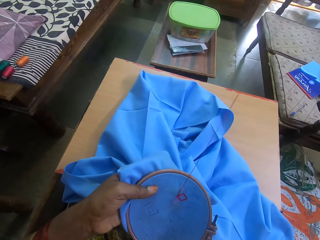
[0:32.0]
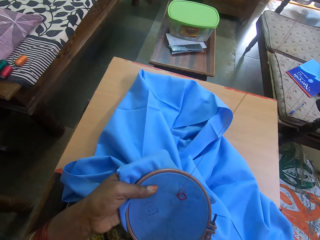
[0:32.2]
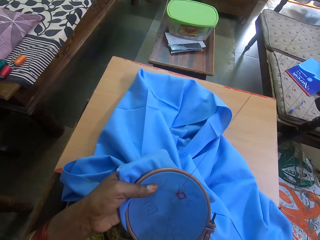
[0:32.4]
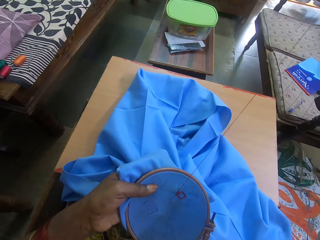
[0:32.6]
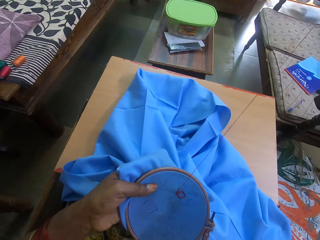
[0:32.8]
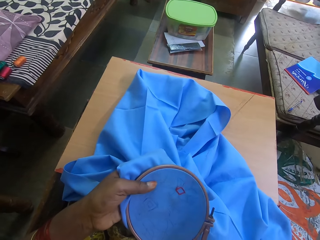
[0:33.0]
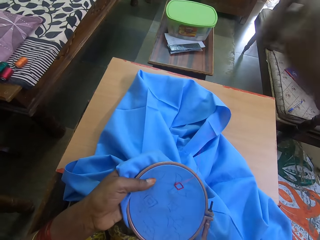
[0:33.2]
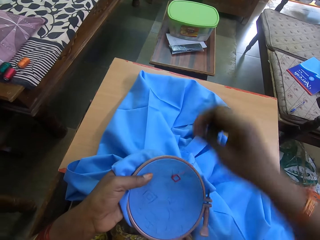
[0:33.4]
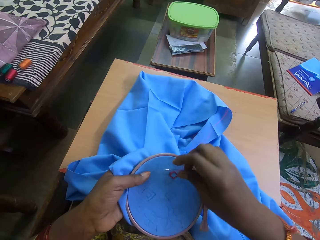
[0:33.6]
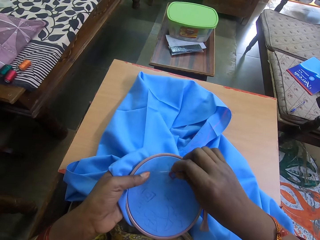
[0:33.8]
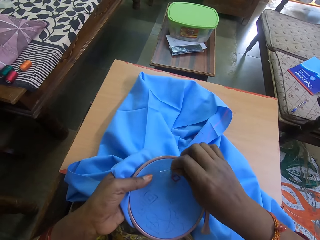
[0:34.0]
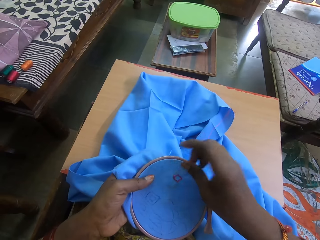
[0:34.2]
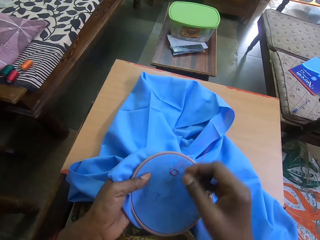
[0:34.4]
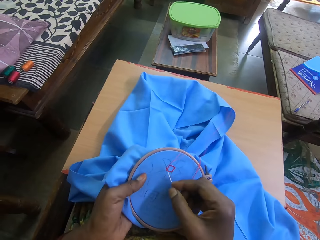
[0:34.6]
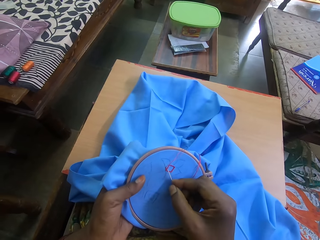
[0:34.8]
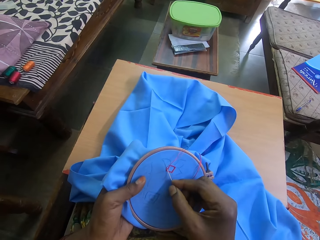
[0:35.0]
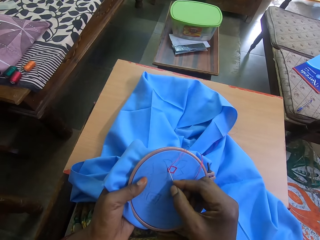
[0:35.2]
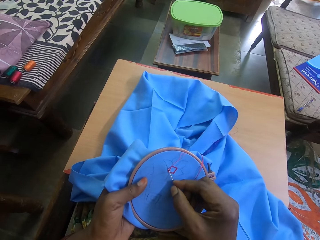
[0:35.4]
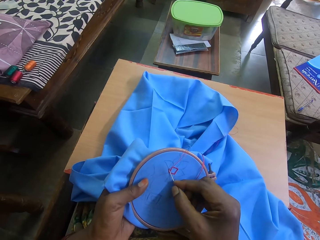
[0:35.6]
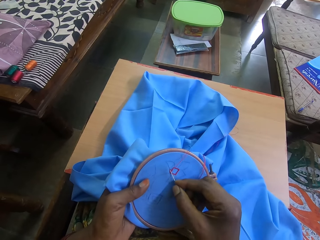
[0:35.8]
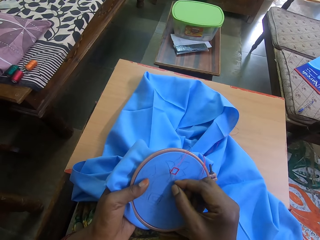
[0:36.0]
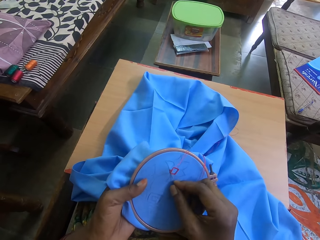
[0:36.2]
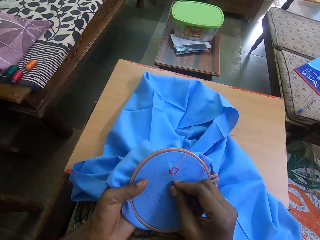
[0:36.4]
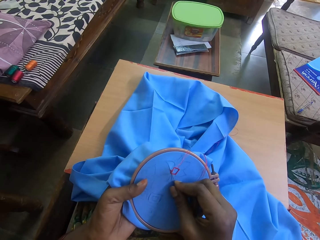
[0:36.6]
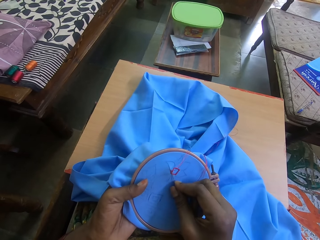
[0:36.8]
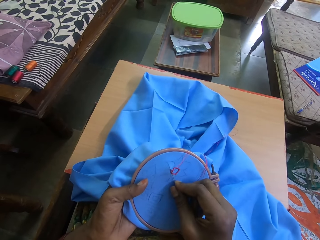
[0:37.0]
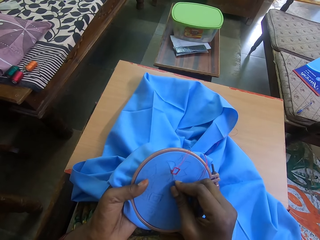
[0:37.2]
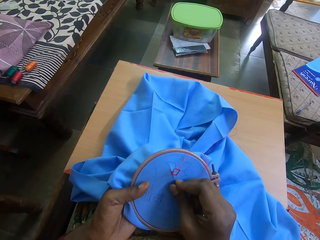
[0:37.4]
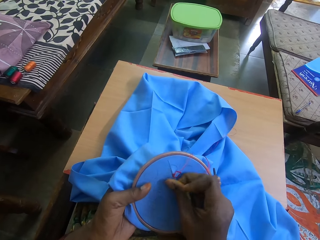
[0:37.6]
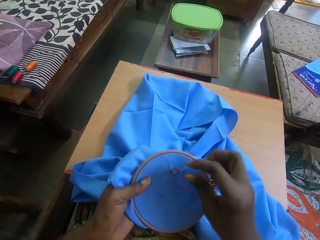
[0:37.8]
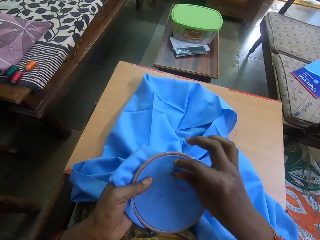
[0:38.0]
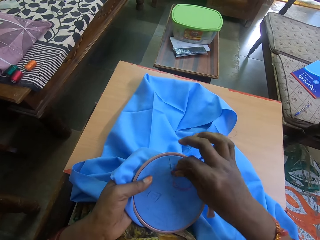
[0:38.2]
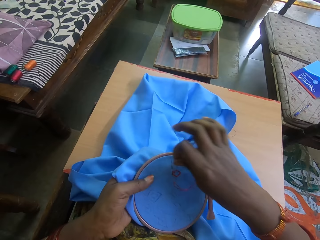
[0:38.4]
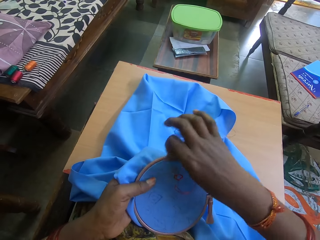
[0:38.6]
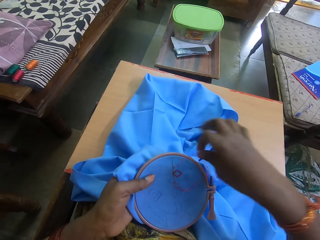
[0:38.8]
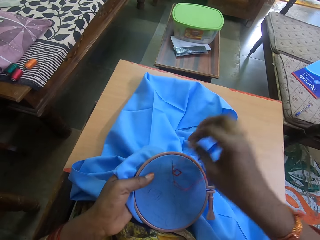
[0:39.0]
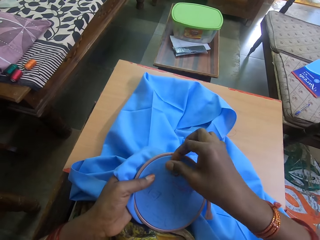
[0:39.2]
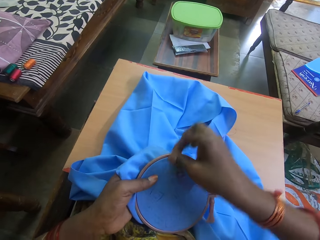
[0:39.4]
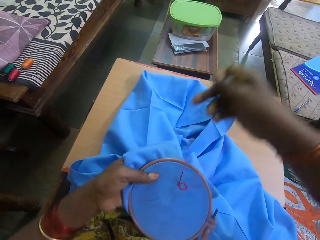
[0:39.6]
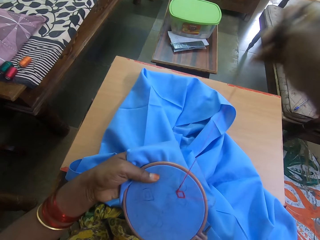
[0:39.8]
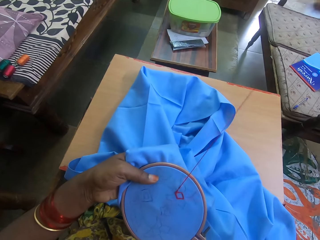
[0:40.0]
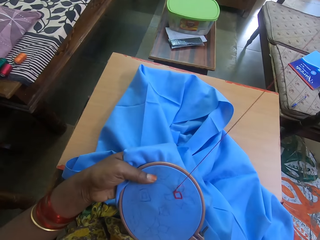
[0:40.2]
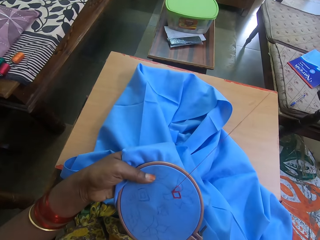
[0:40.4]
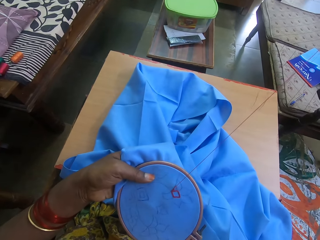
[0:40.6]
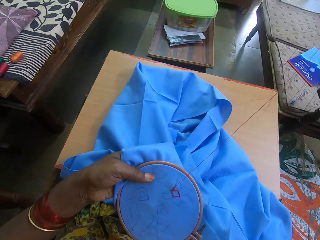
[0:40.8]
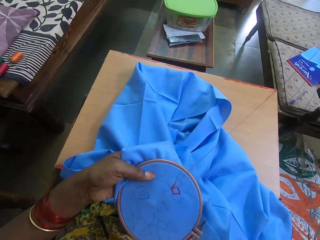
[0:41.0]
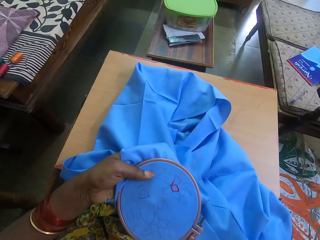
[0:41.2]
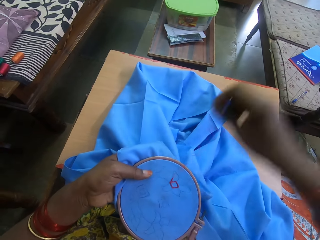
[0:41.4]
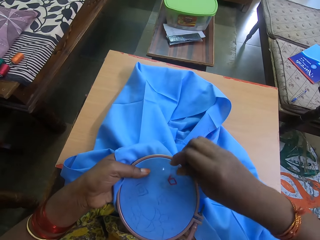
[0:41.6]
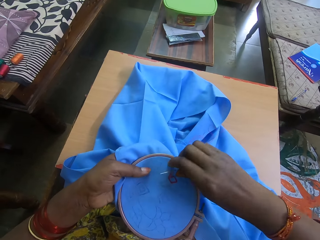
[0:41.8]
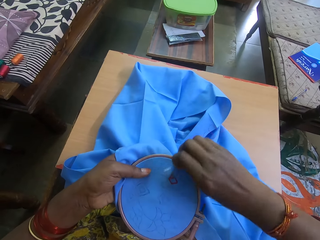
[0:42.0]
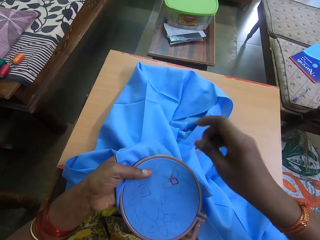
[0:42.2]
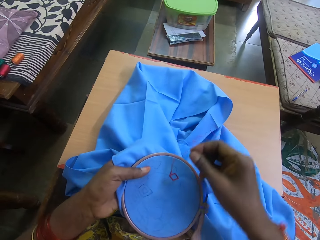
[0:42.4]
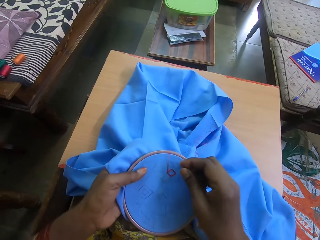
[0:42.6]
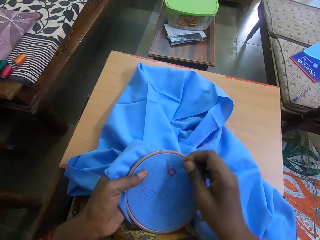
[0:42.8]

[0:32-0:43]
The camera wearer pulls a thread. They insert the needle on the piece of cloth. They move the thread across the needle. They pull the thread.

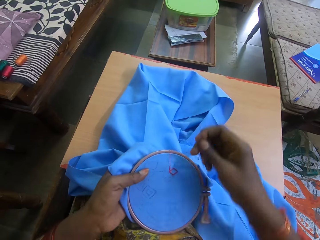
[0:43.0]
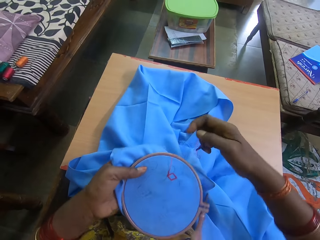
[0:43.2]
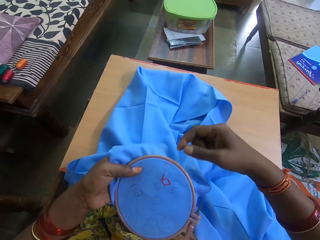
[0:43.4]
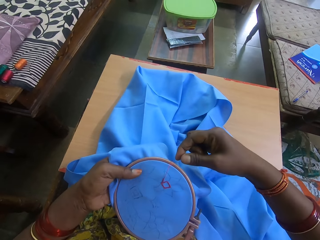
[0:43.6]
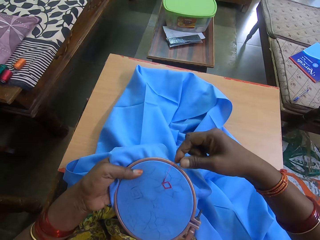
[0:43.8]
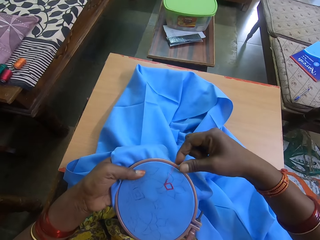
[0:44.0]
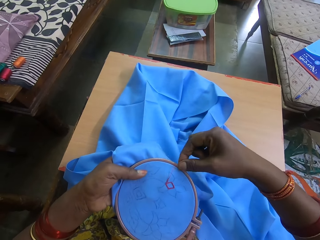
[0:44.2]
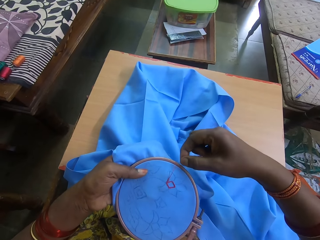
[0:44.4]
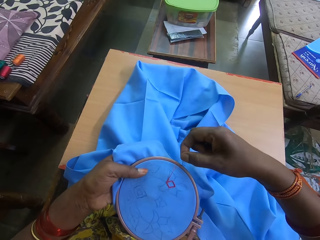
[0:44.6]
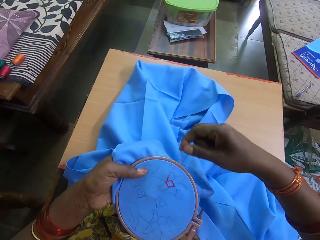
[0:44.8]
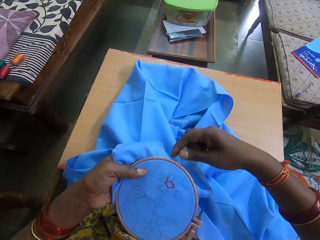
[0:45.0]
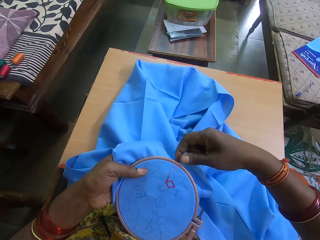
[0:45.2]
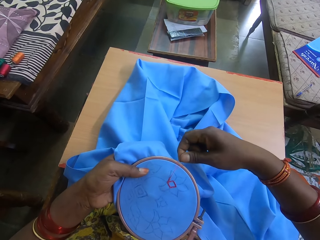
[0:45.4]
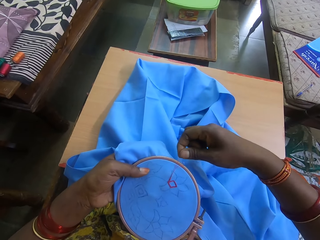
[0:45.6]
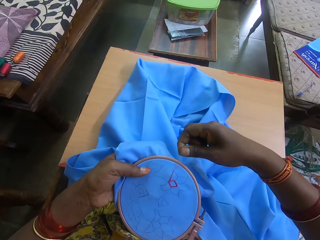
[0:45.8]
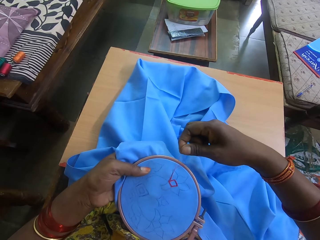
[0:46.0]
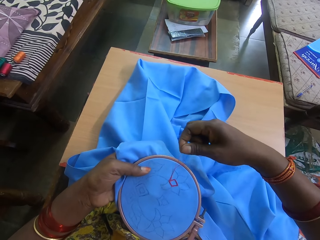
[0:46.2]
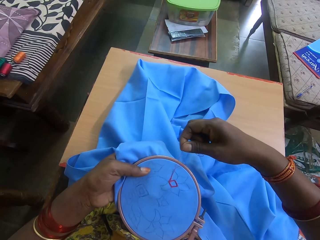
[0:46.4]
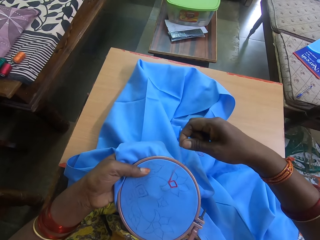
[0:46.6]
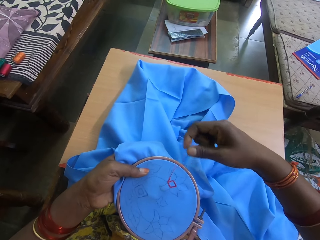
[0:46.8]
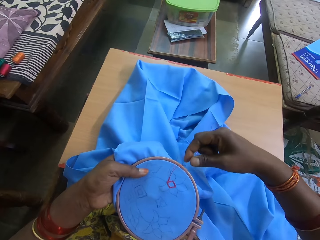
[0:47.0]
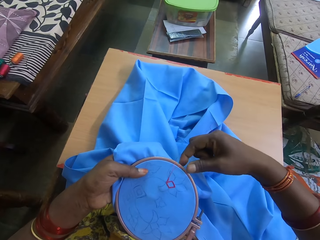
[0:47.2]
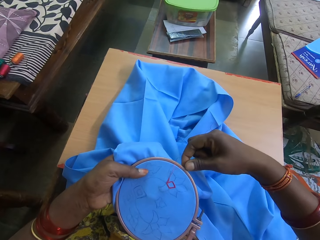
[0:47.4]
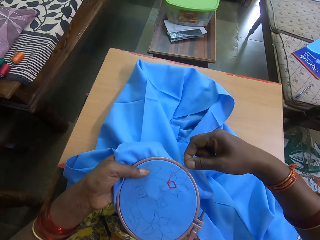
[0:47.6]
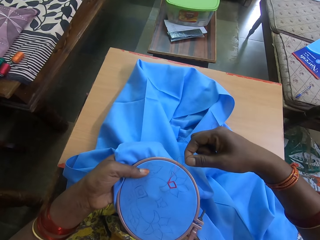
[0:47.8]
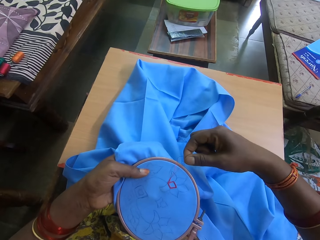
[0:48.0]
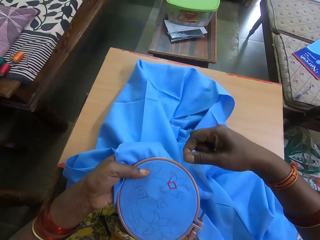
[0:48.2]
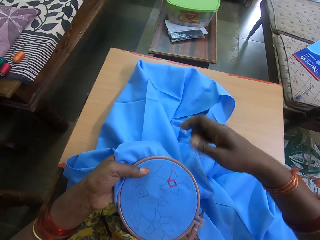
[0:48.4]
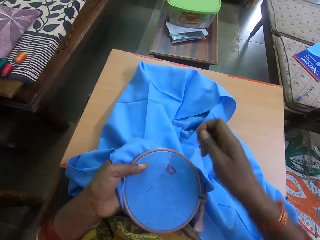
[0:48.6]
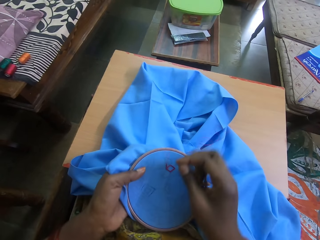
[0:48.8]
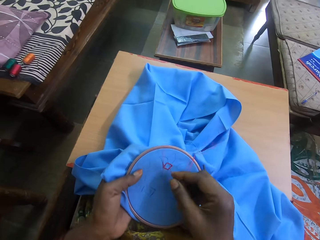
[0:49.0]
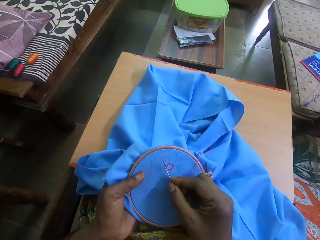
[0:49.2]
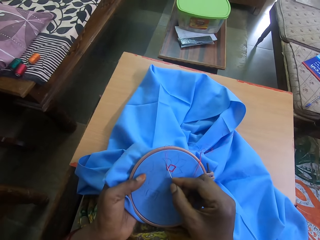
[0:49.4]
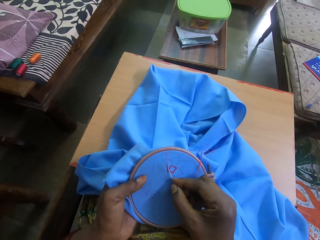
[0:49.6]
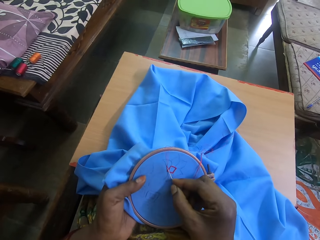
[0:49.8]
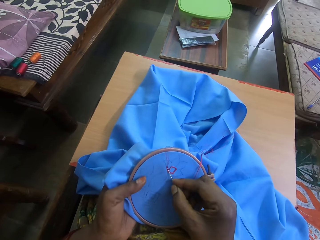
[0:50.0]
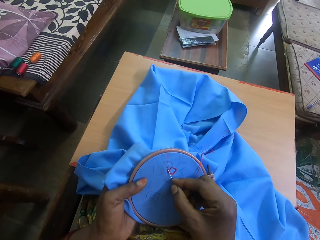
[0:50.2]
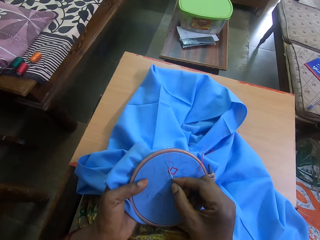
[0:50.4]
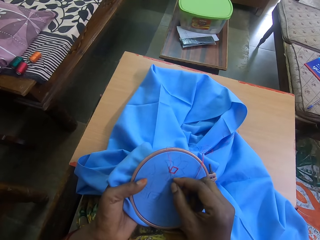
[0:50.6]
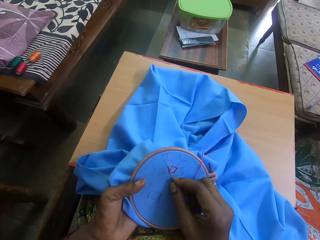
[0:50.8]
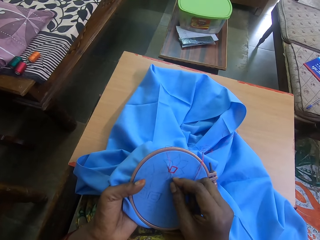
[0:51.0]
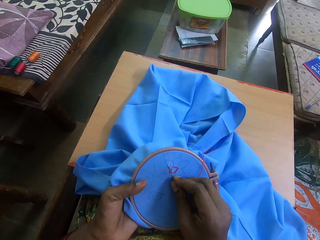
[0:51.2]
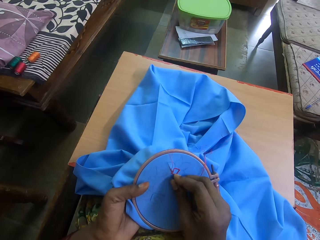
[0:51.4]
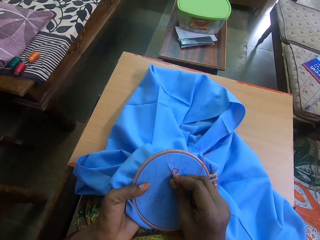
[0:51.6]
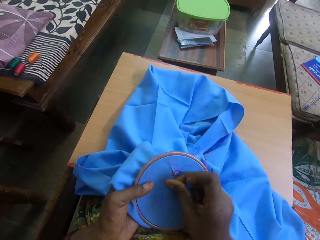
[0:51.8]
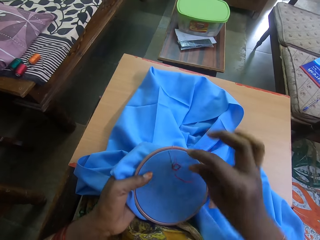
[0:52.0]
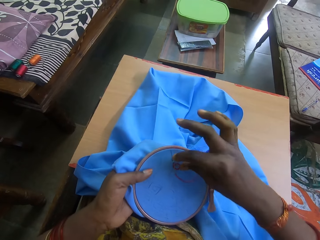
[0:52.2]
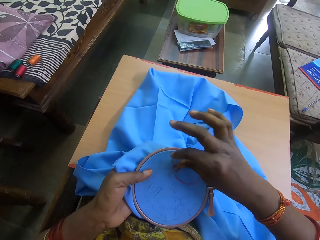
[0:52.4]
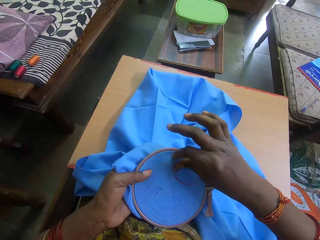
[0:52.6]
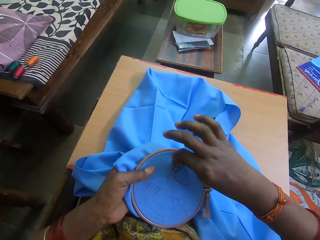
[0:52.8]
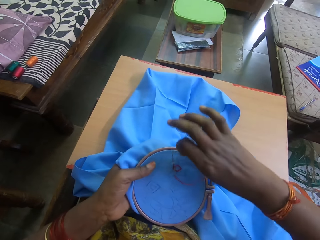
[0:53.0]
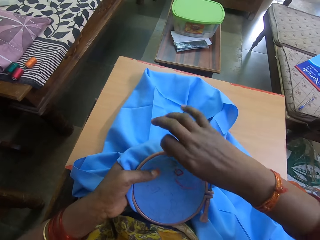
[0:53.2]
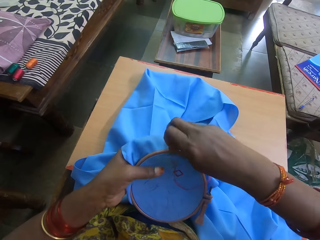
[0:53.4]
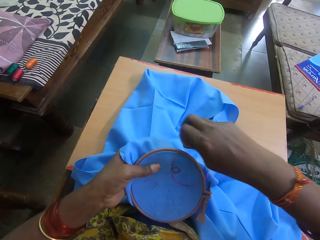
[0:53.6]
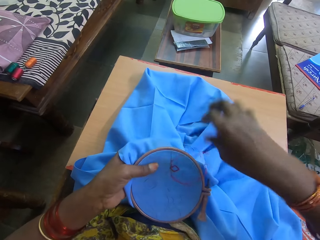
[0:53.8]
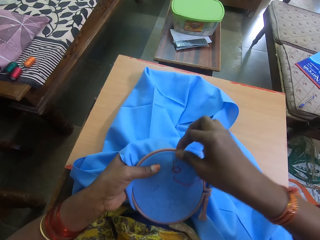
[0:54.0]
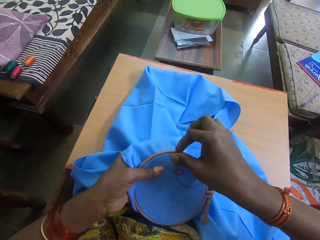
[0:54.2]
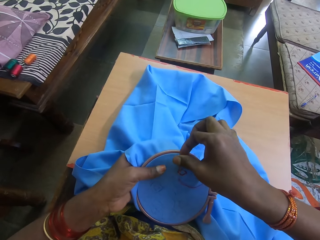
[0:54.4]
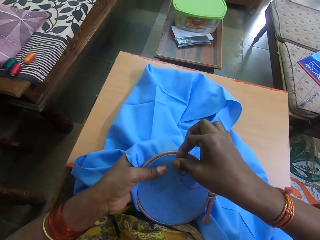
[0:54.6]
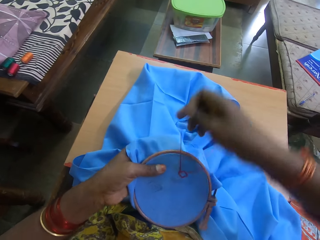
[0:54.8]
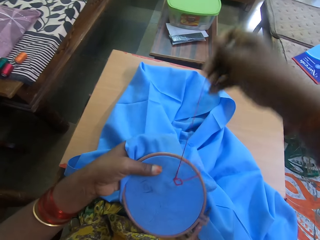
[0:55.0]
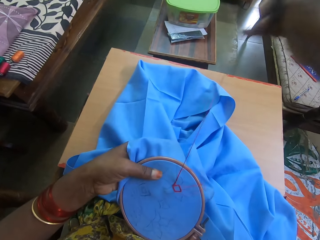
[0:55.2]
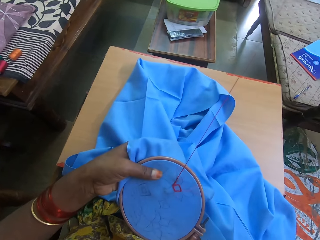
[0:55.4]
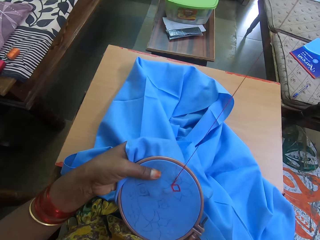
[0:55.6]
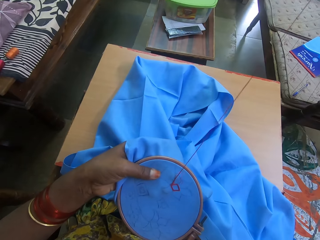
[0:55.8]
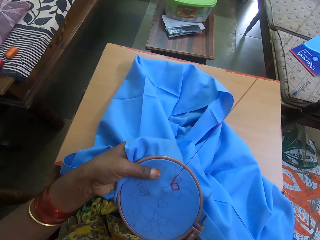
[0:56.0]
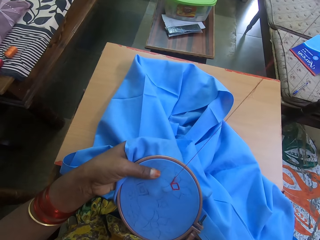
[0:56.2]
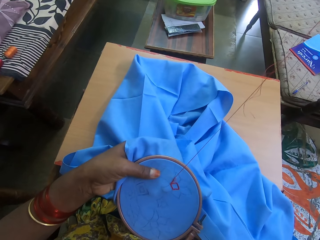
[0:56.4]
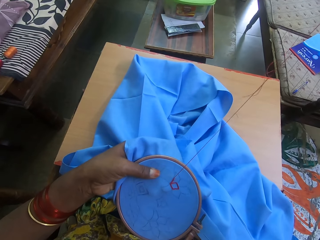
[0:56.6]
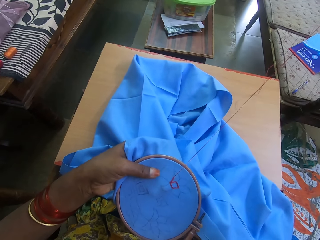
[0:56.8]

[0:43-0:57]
The camera wearer holds the thread. They insert the needle on the piece of cloth. They move the thread across the needle. They pull the thread.
